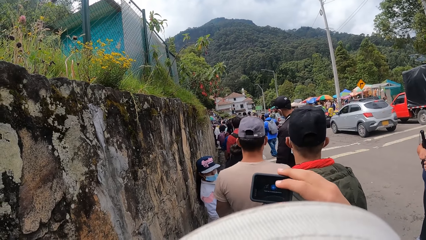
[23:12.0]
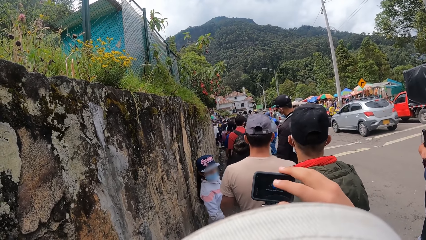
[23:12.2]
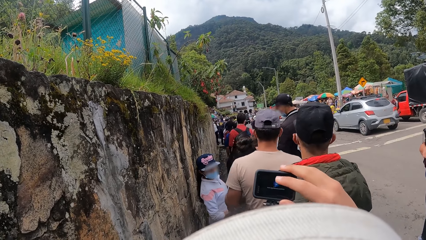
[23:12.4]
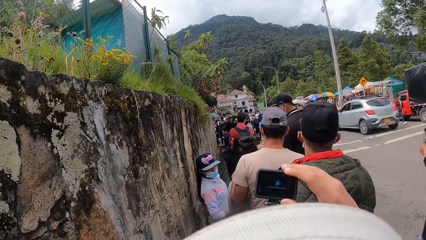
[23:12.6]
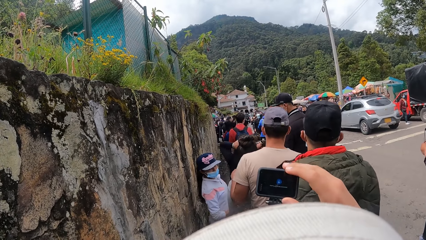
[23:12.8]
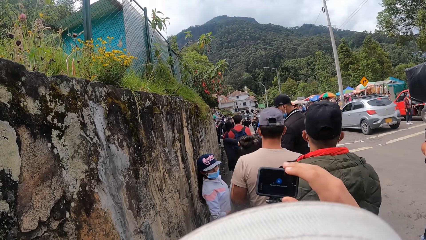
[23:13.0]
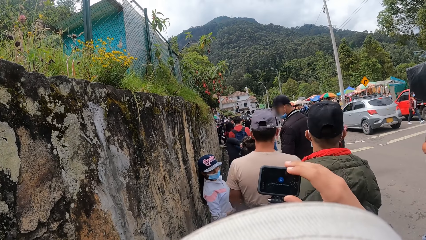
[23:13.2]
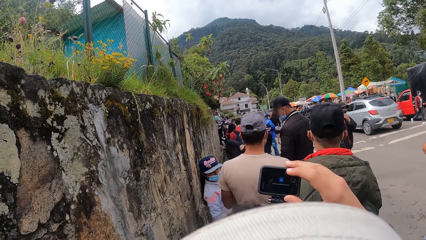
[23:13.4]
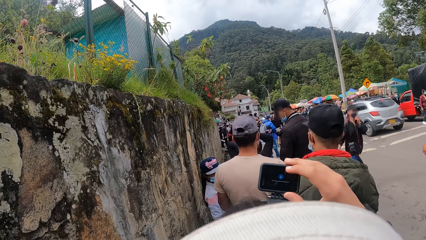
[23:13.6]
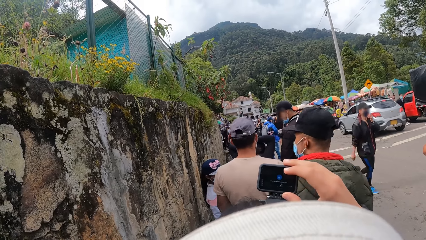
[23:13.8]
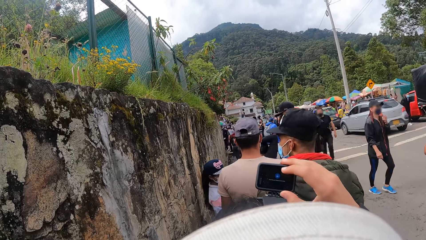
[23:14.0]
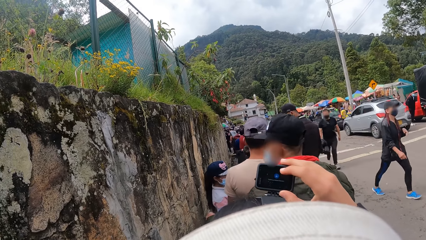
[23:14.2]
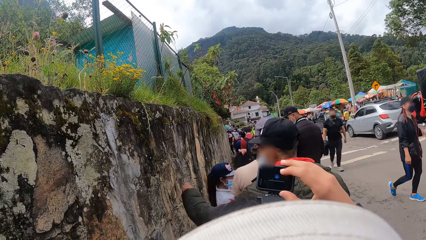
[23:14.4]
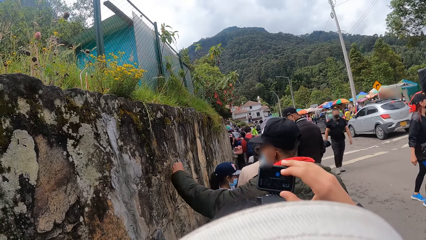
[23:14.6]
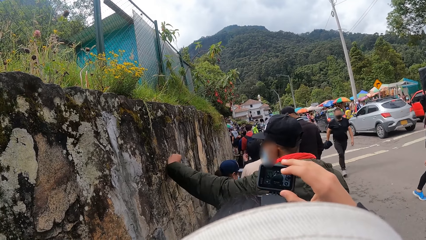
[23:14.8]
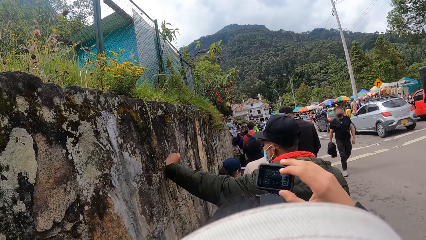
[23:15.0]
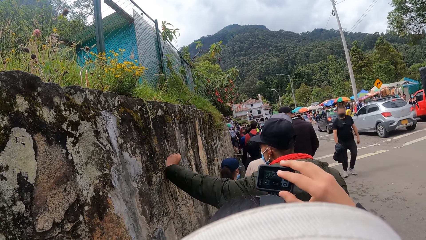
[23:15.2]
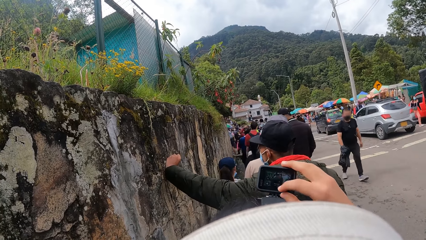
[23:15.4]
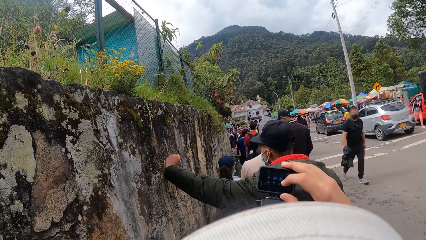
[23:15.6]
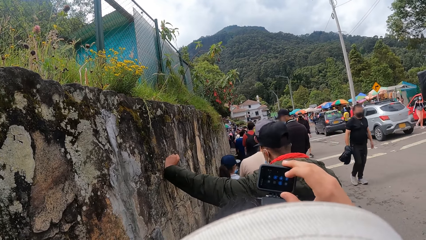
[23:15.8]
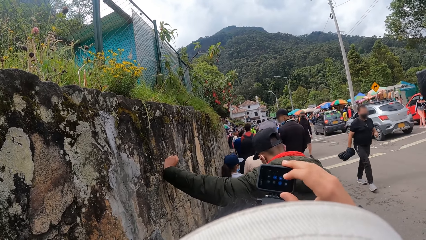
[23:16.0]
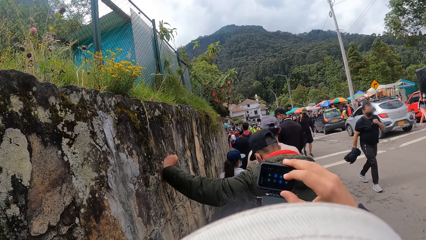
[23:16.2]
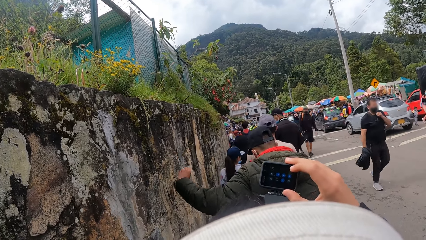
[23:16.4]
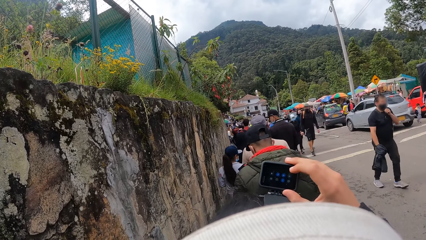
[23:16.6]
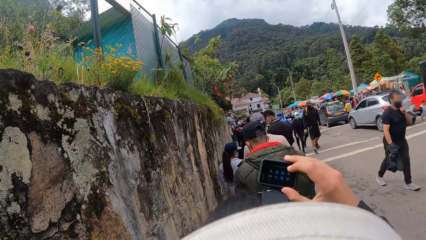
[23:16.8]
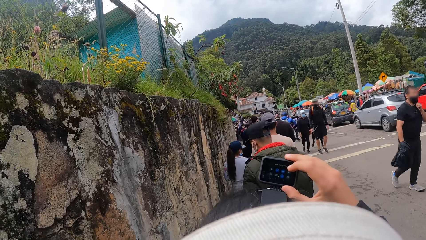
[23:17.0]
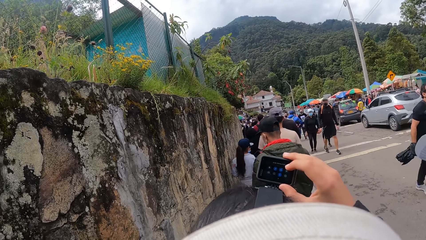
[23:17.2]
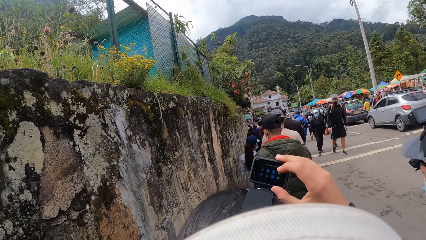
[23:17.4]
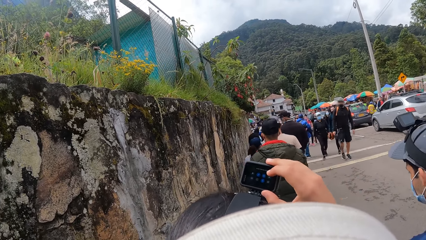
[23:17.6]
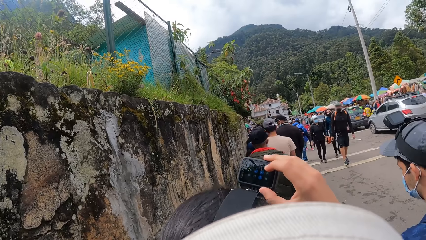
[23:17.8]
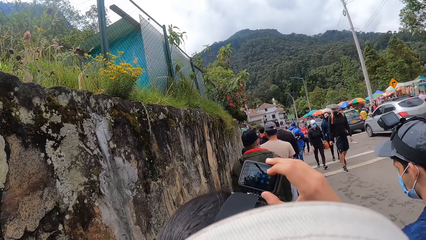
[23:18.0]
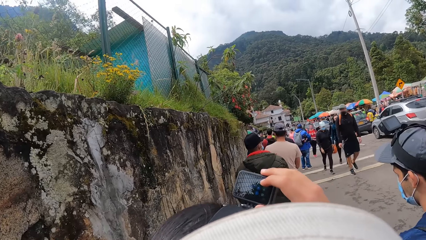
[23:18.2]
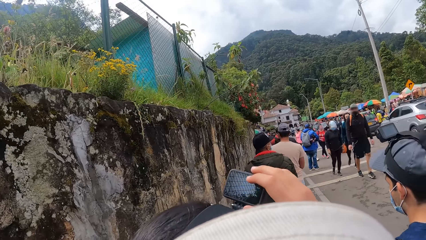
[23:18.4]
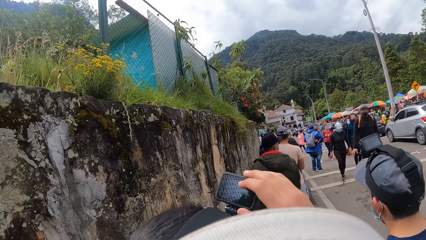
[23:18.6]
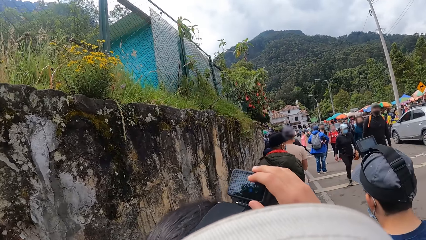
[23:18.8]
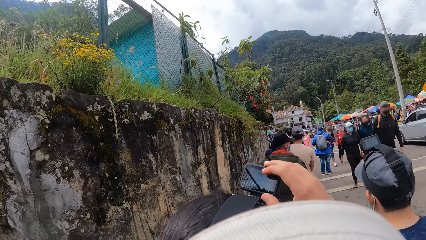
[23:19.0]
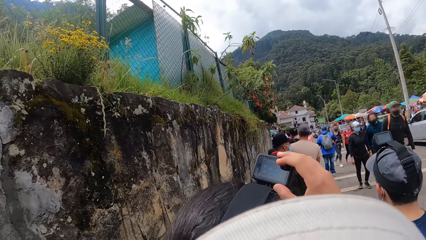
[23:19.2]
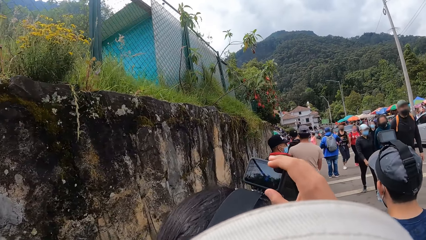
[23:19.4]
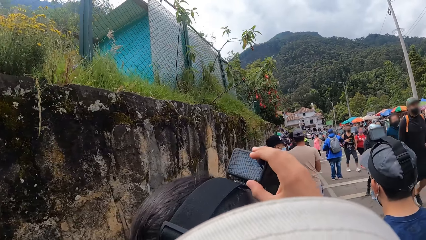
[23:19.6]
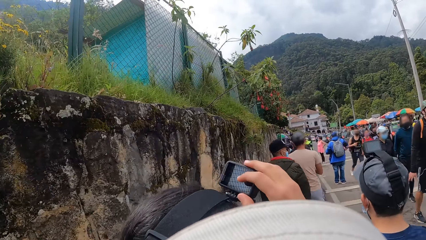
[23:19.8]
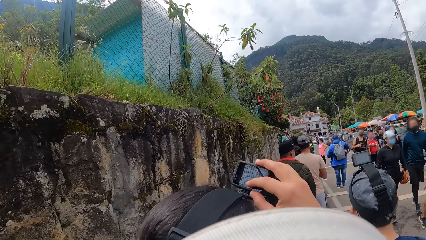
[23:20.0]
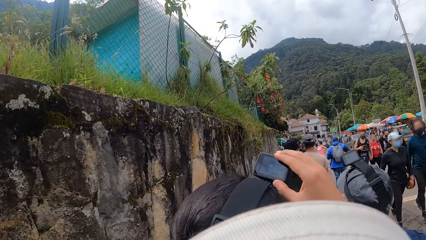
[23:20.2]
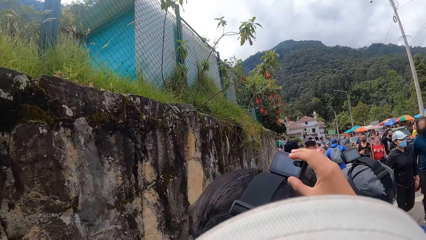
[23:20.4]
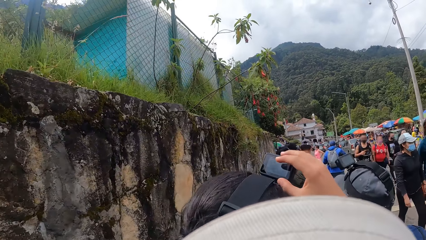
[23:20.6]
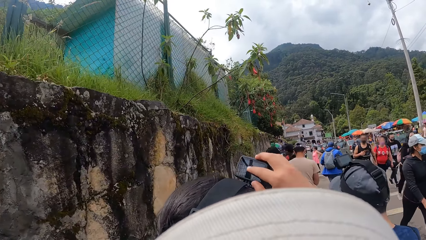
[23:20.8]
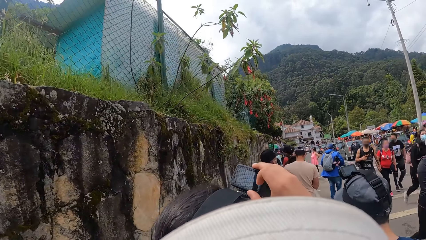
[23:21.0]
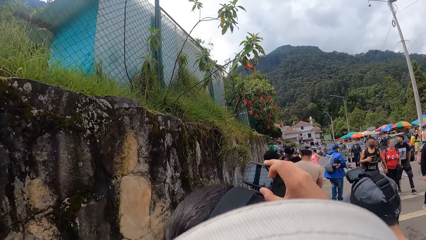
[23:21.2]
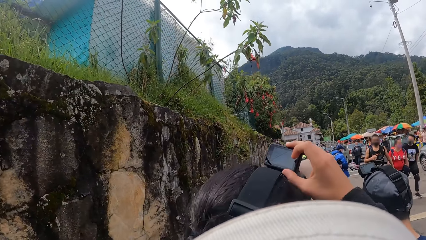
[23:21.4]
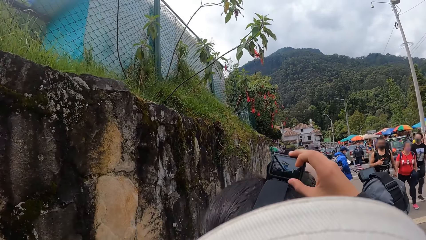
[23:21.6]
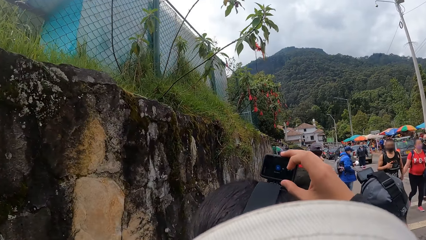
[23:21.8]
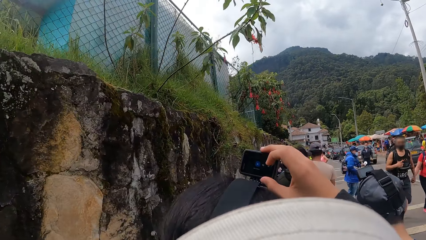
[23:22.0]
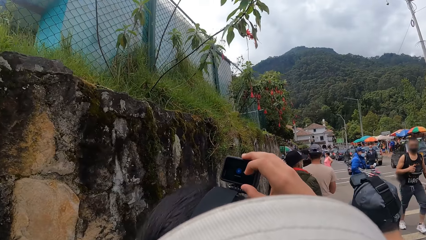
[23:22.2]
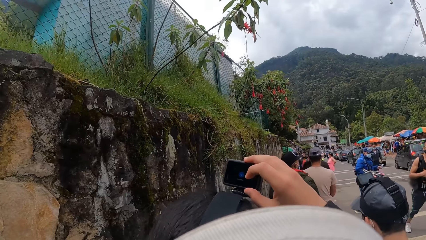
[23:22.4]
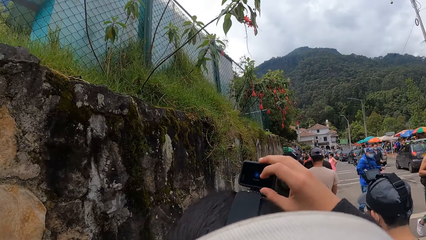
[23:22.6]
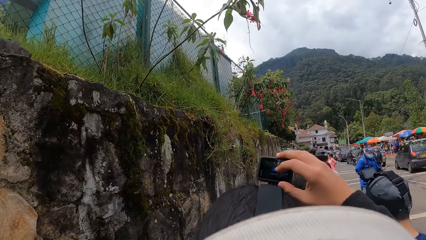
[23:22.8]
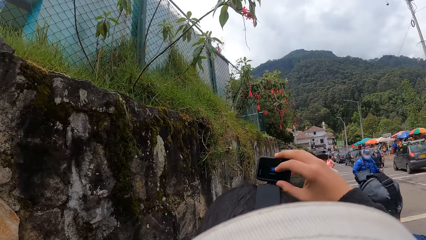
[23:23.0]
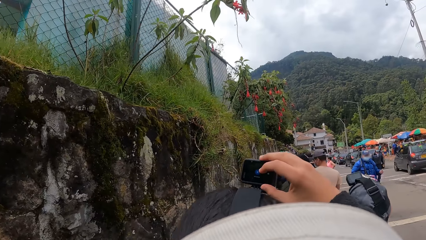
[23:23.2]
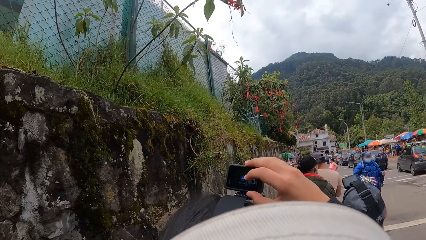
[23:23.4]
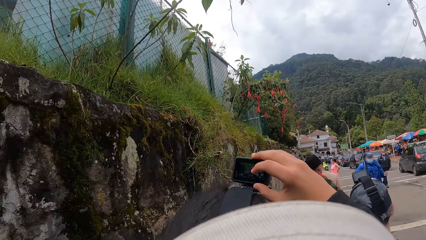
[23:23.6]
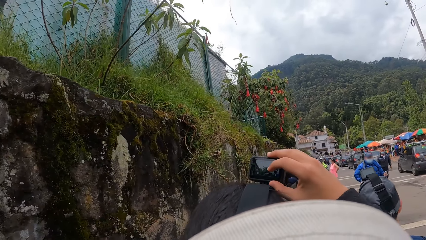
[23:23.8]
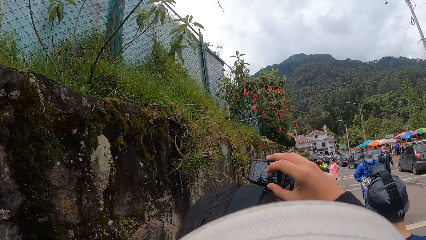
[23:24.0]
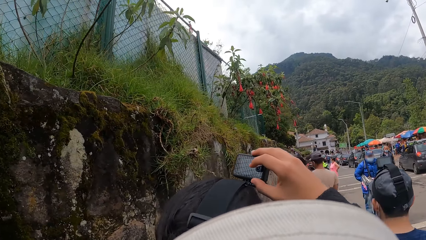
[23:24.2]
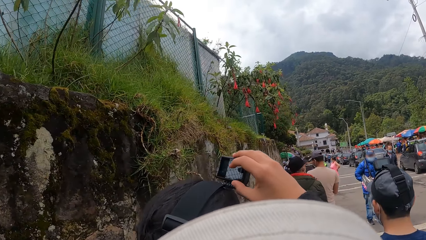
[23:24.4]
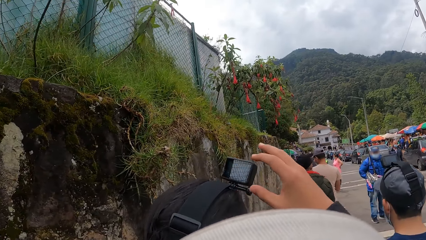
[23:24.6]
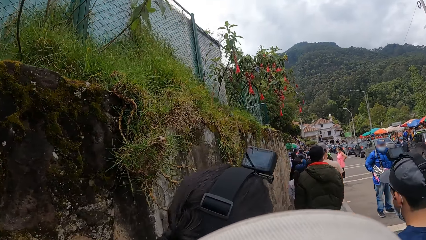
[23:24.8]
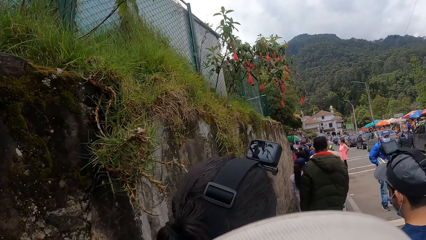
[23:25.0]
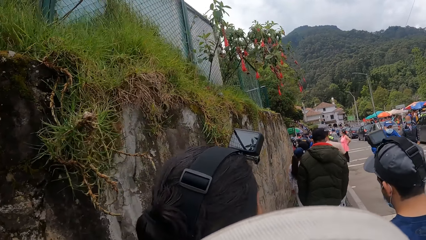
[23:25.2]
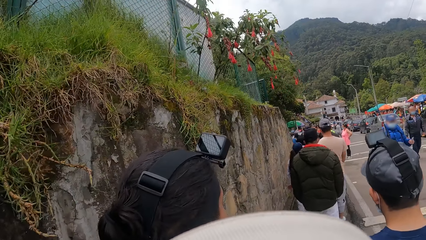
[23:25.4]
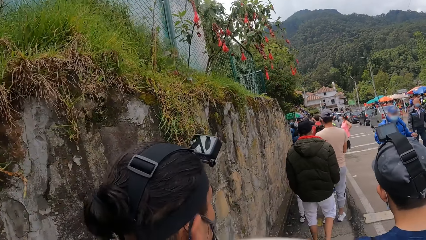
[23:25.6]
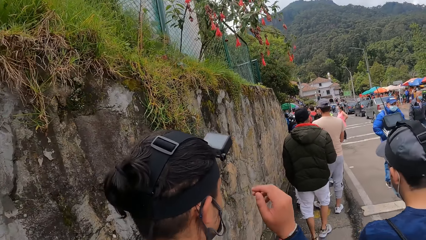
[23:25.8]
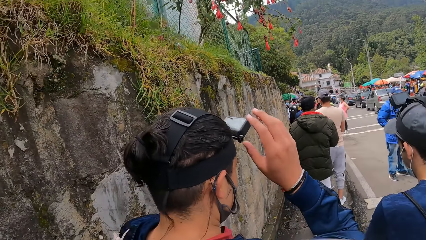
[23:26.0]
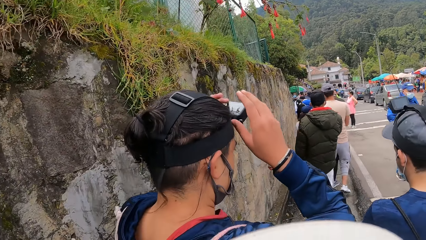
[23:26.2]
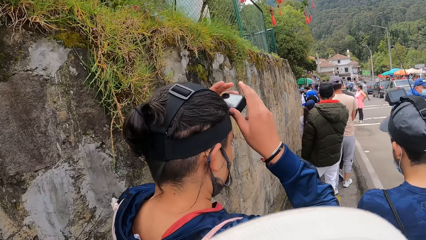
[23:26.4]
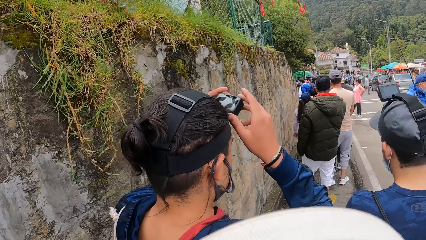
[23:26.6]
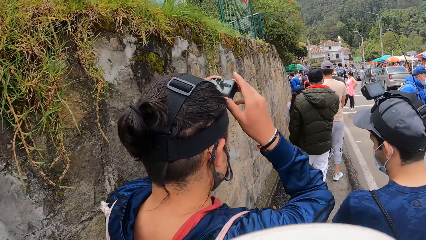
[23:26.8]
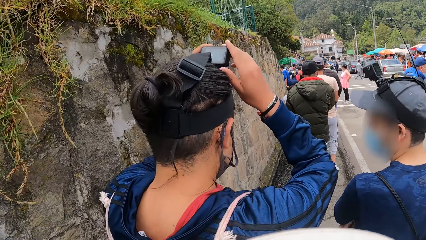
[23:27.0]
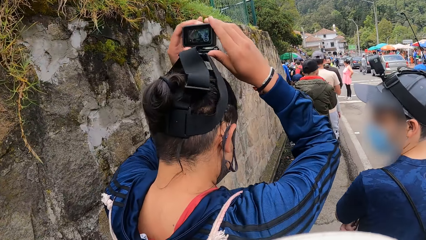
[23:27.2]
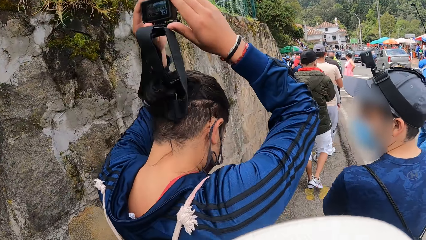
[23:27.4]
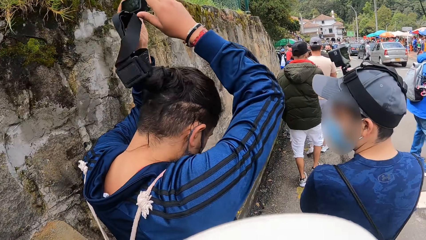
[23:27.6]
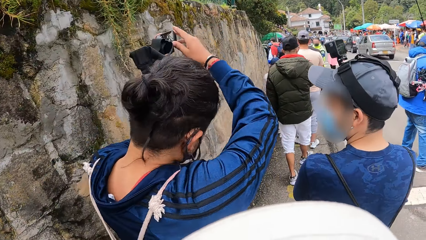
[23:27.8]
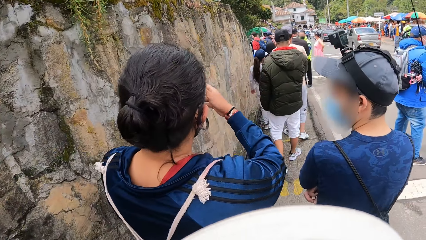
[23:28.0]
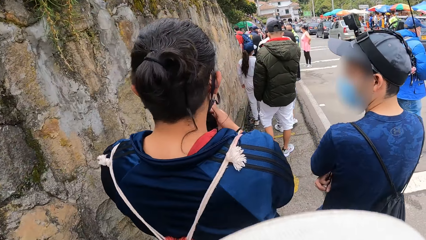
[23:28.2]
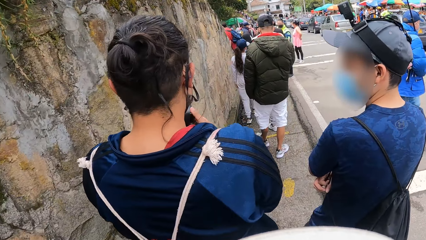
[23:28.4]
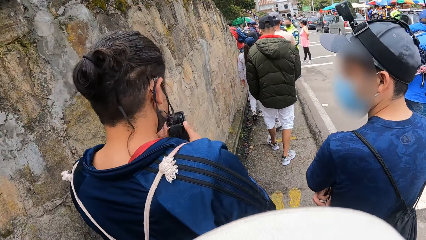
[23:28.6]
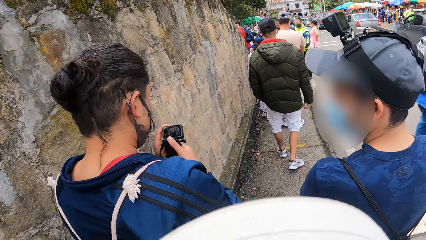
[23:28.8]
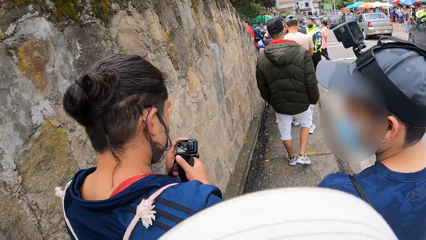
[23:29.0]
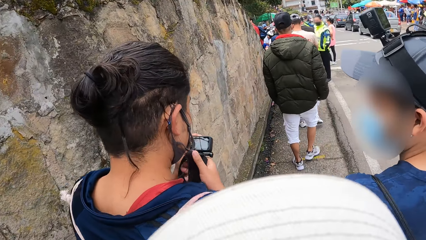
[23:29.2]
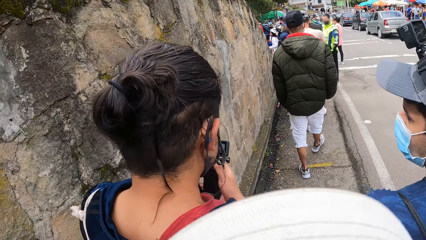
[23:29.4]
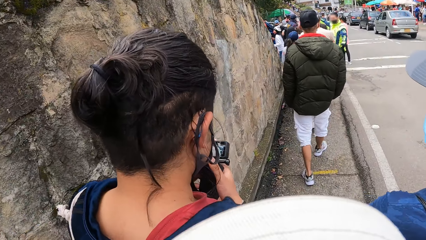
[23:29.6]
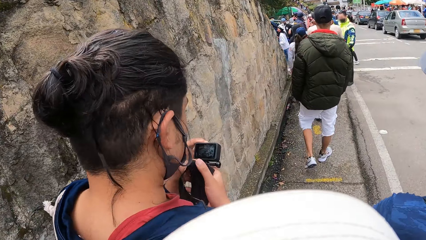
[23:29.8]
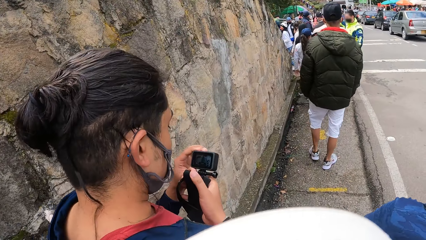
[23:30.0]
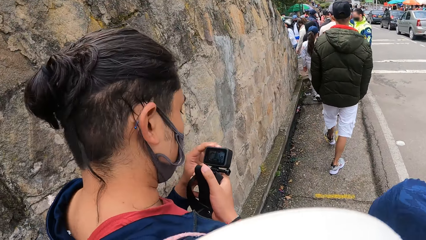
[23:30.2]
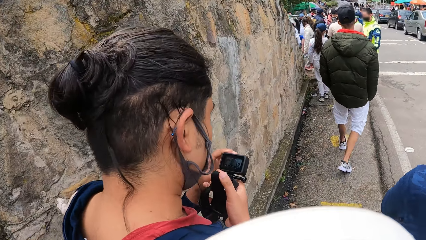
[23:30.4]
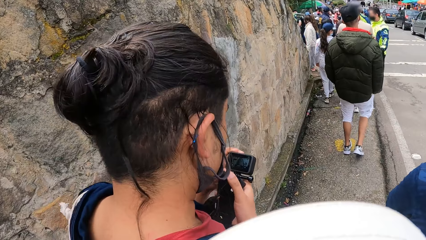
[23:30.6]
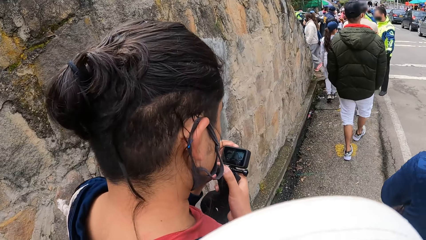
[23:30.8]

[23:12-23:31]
The camera wearer walks on the roadside. A man takes off the camera from his head with both hands. The man walks on the roadside.
